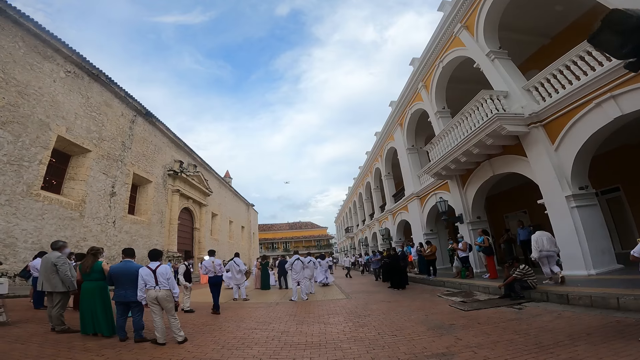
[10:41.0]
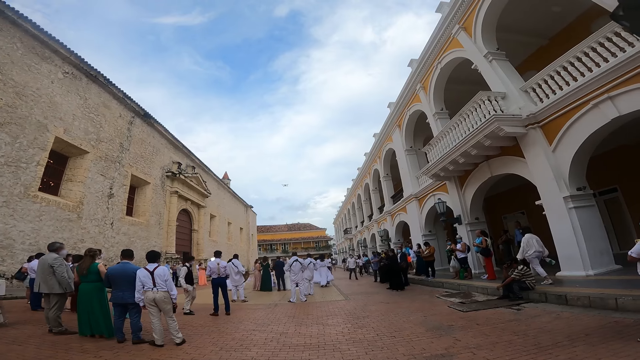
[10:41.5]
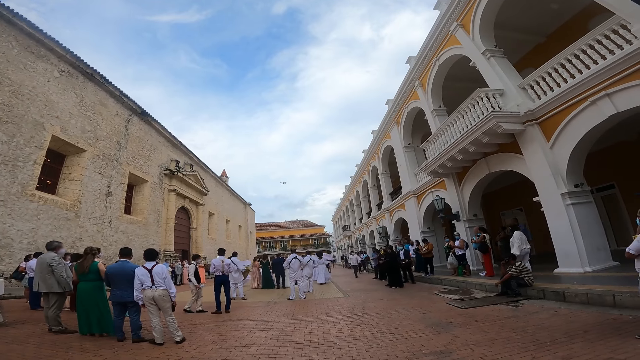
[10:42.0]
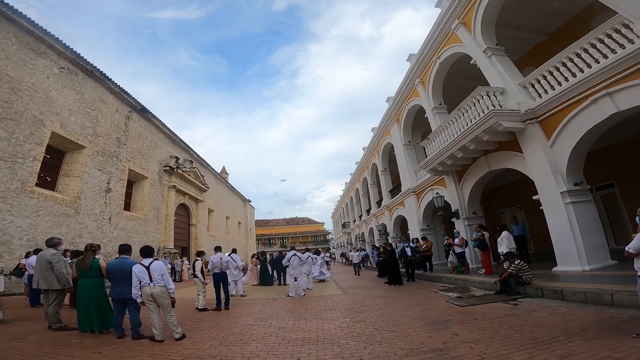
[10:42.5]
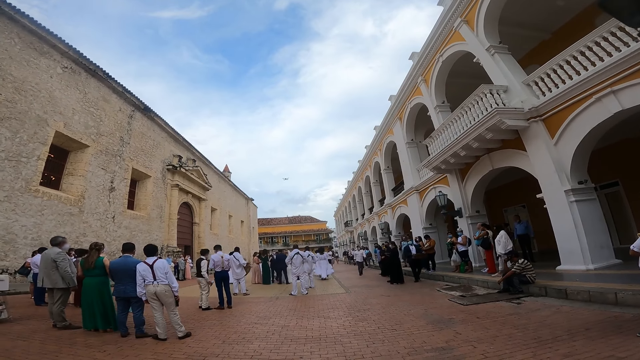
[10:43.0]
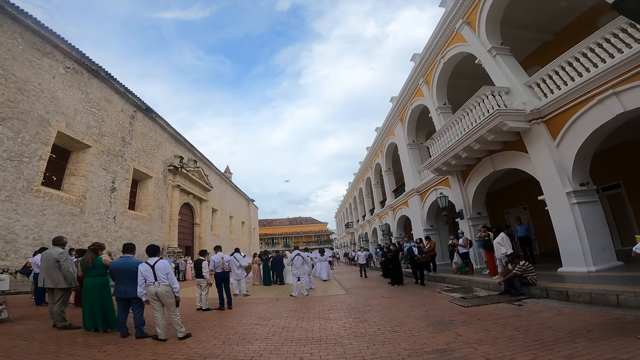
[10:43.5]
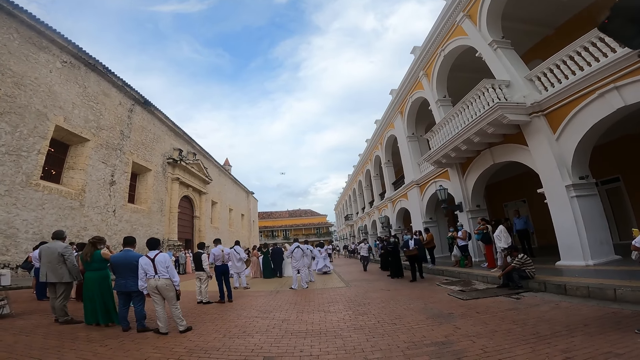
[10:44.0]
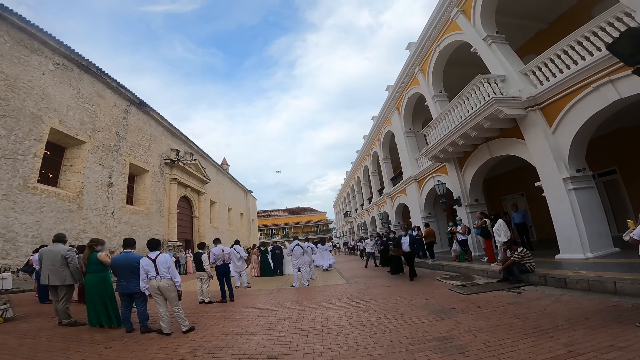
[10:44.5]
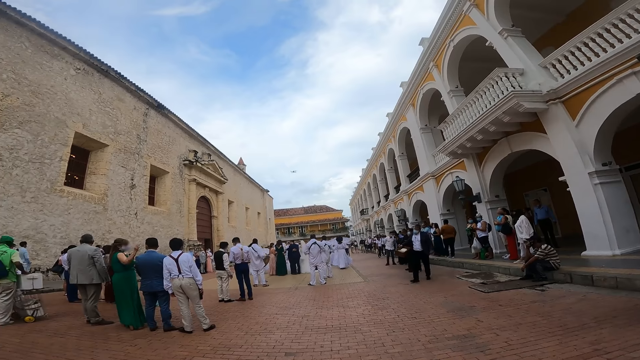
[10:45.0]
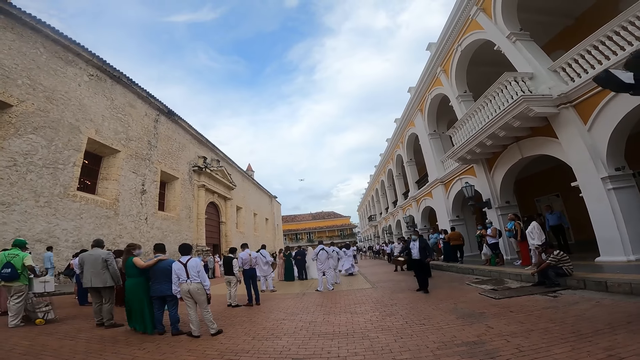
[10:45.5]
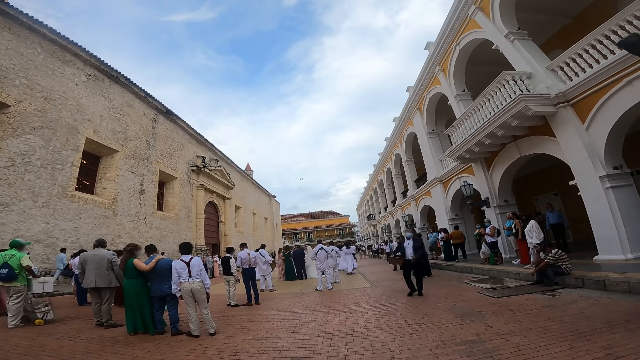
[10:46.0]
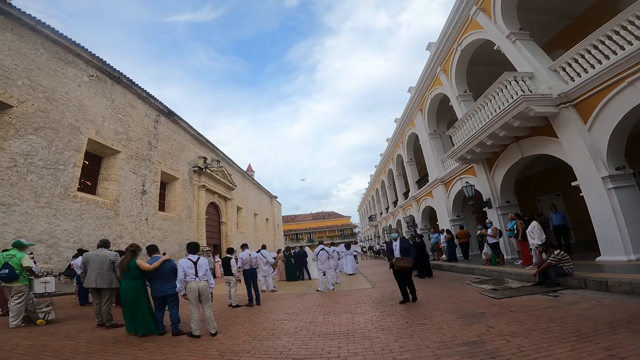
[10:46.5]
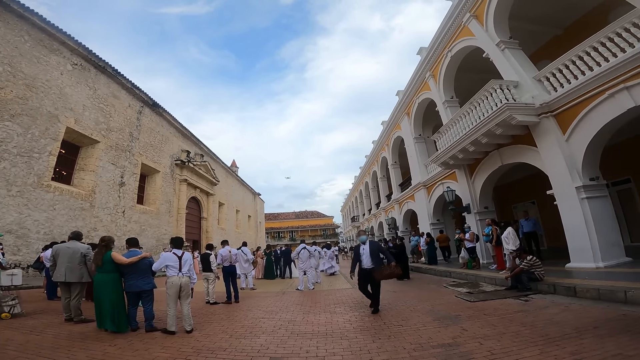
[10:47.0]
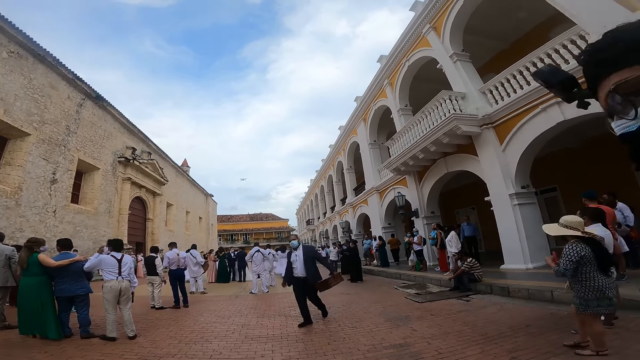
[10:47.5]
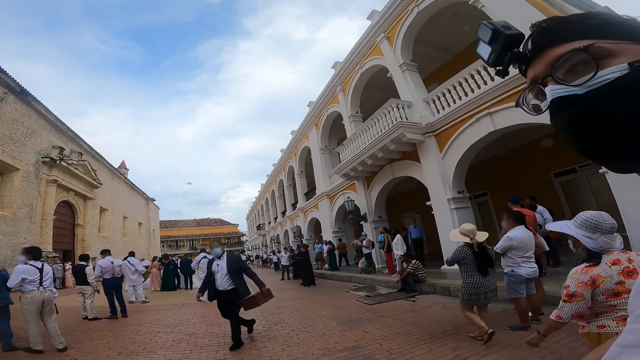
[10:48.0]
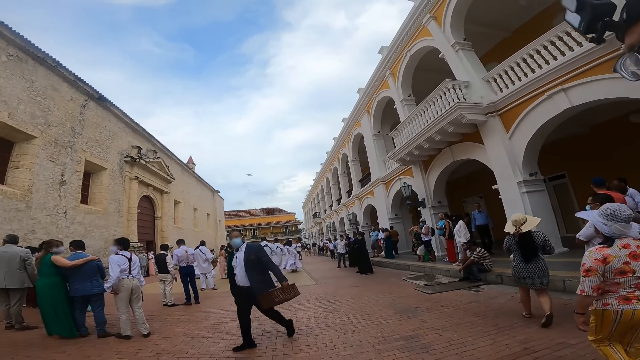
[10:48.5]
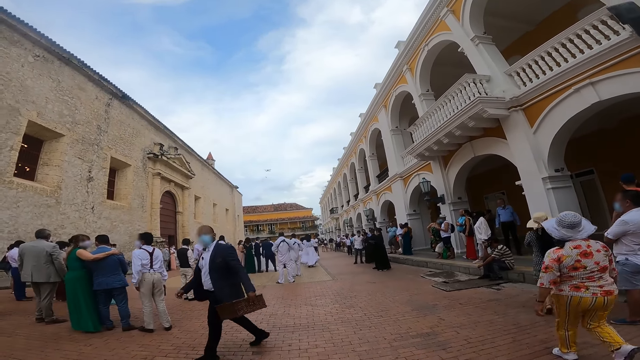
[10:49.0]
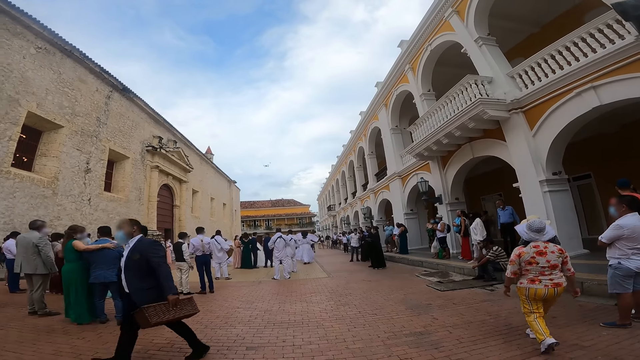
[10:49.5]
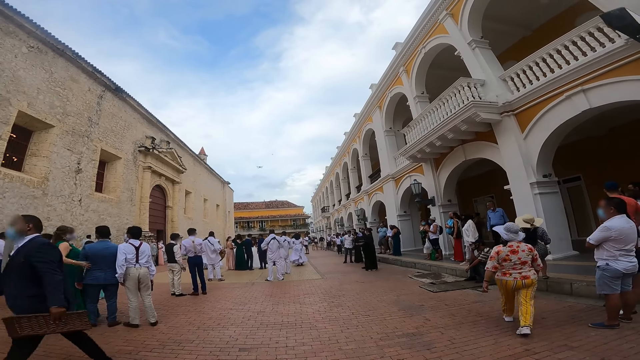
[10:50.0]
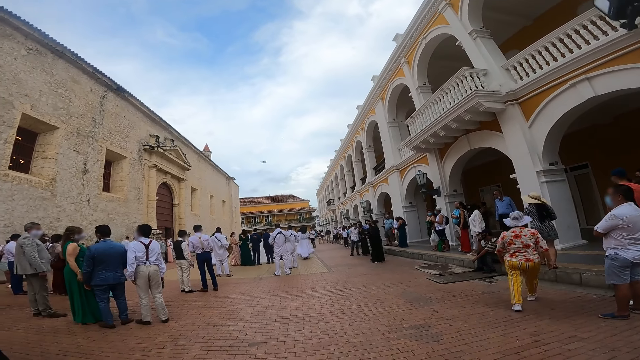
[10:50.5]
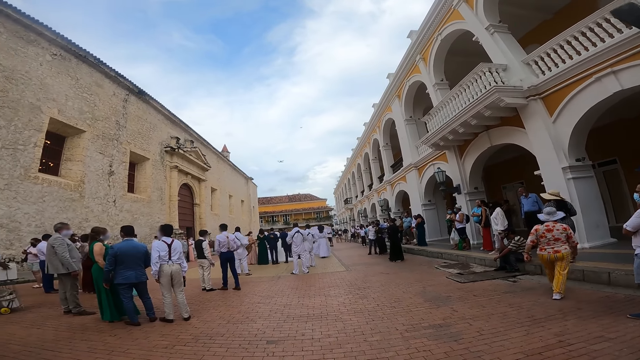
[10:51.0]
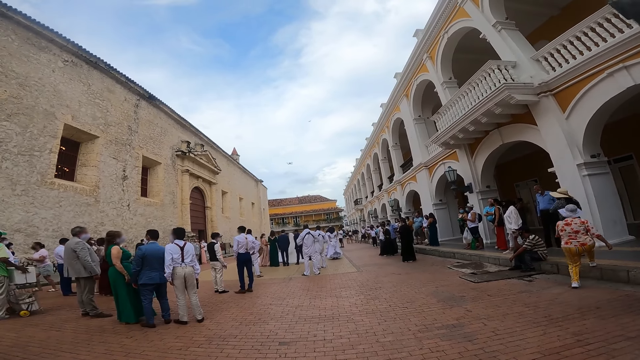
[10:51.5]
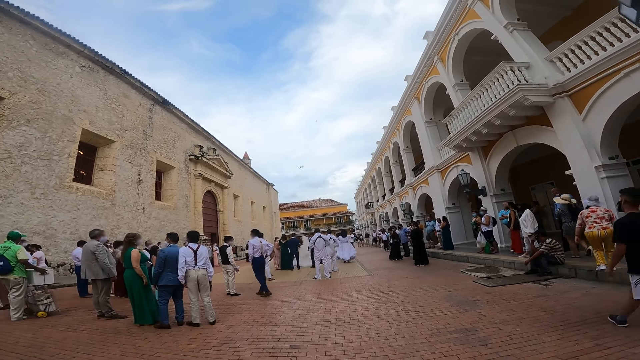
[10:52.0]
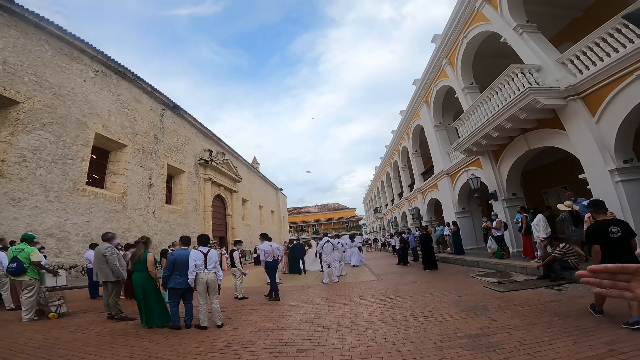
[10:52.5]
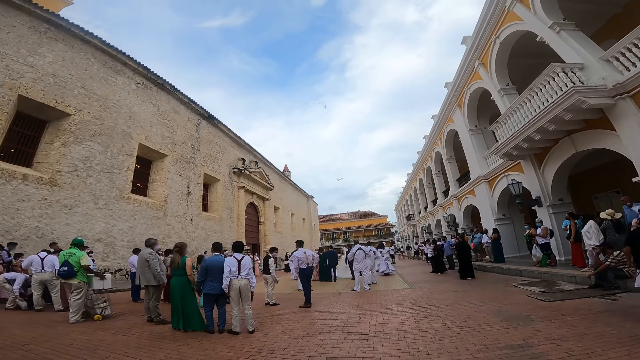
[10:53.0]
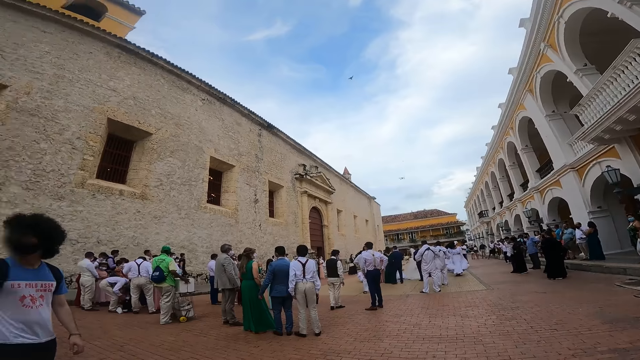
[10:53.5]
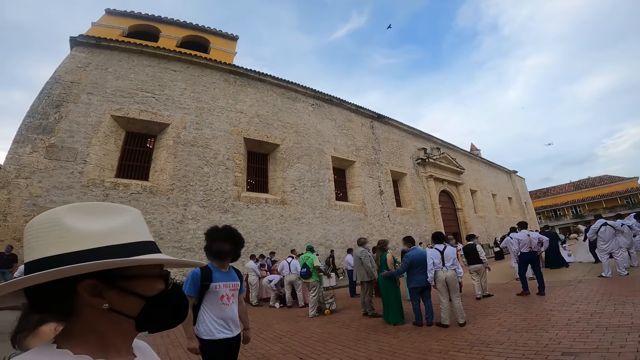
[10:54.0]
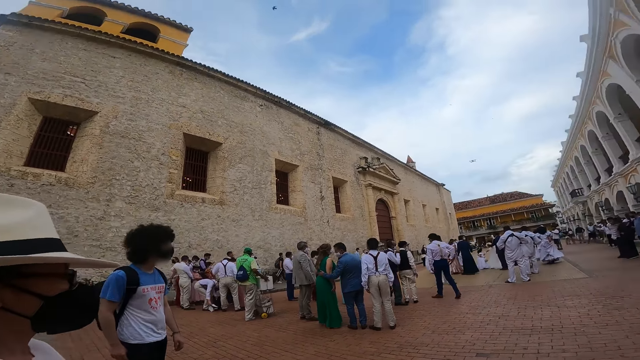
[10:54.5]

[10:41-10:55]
The camera wearer looks around. They look at the people.

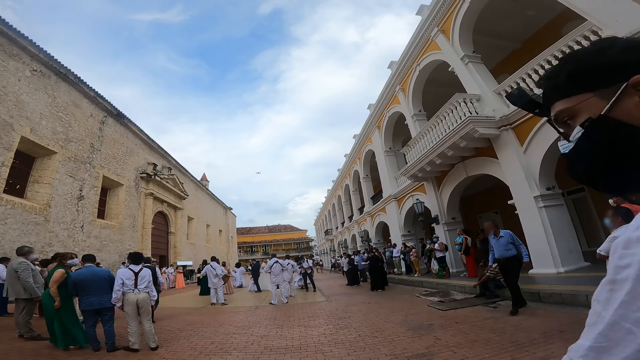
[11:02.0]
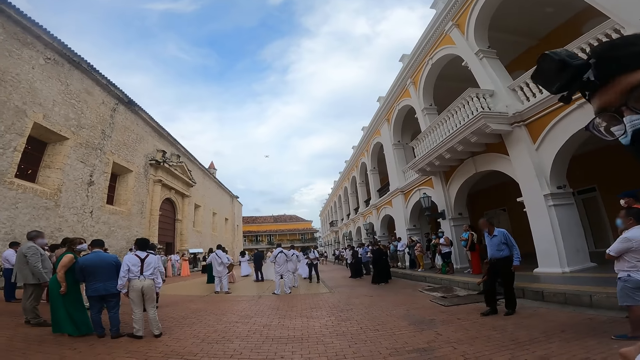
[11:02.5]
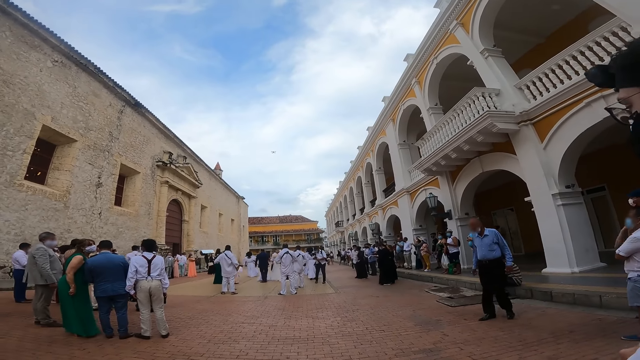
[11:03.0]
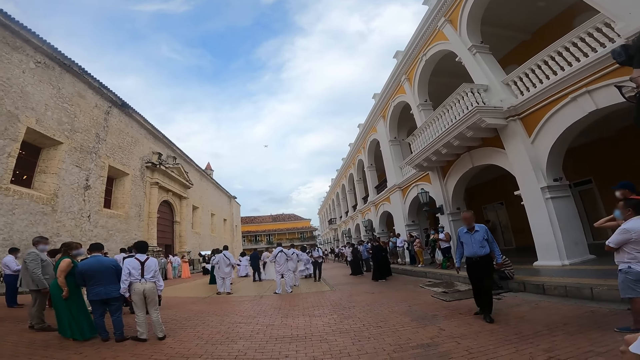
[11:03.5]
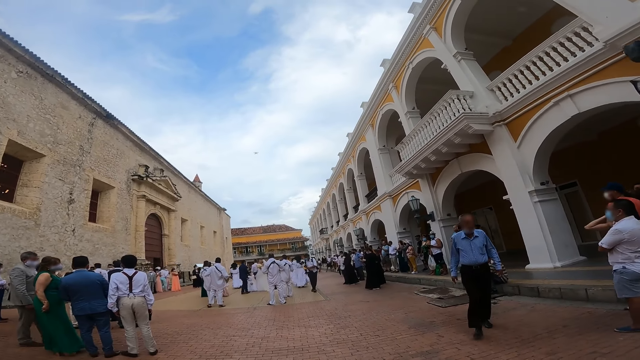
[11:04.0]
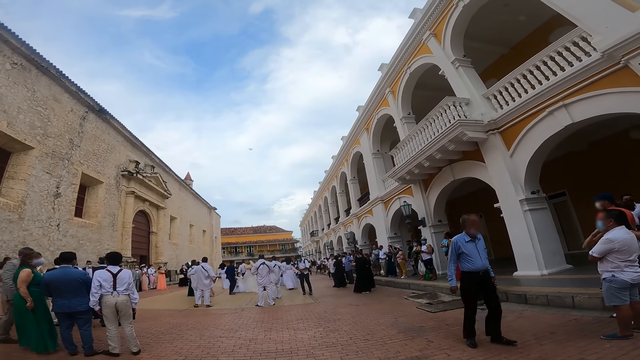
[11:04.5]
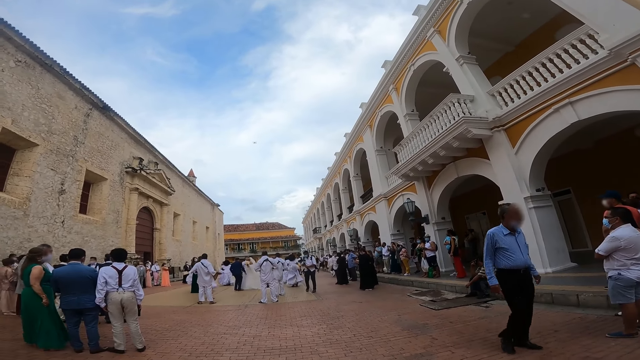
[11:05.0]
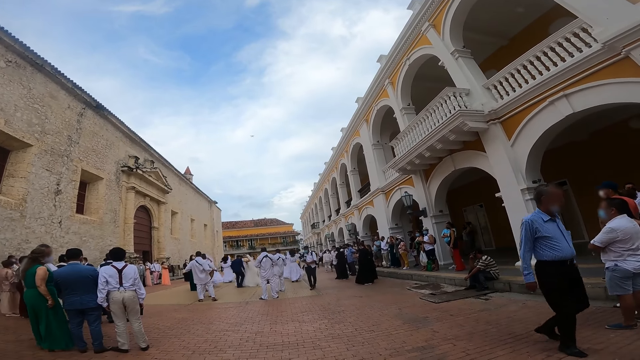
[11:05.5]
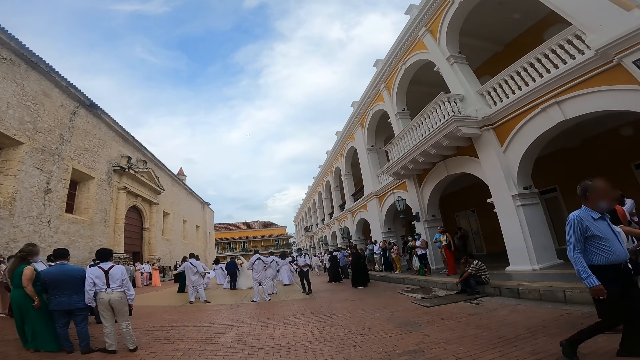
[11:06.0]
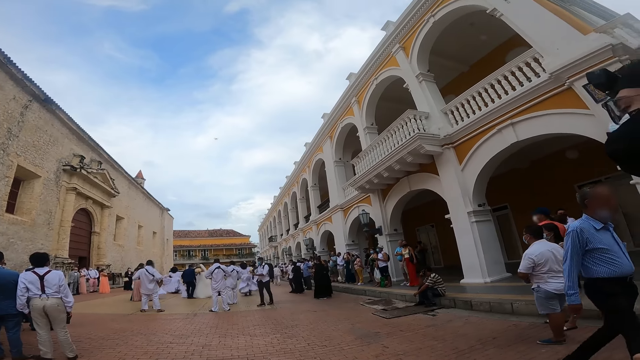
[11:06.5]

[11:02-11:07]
The camera wearer interacts with the man.

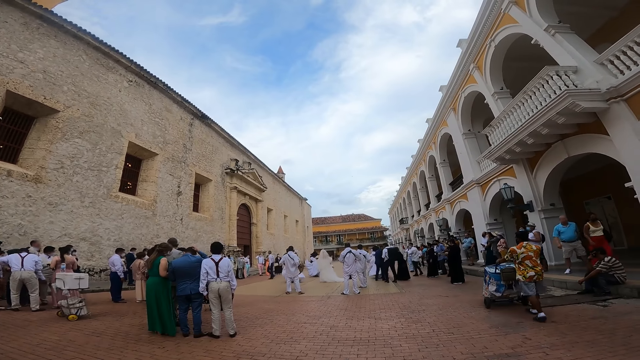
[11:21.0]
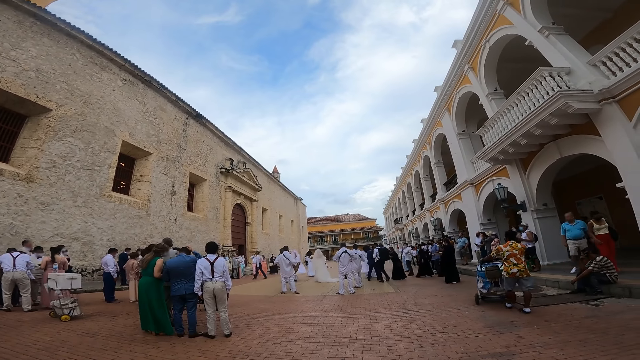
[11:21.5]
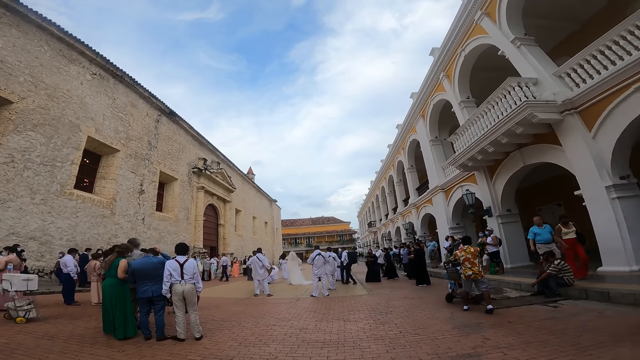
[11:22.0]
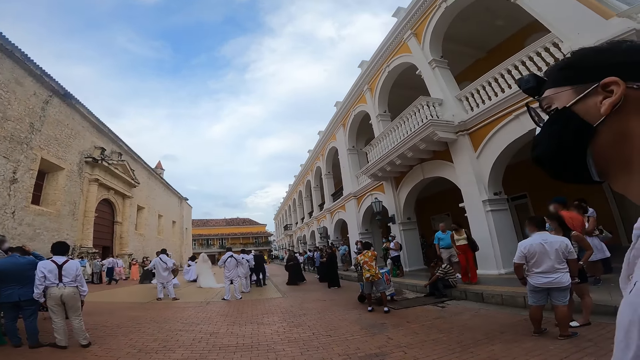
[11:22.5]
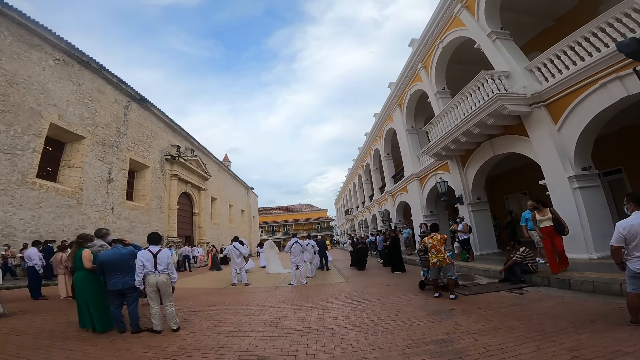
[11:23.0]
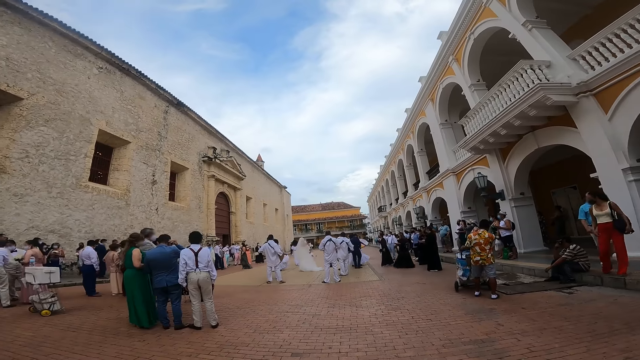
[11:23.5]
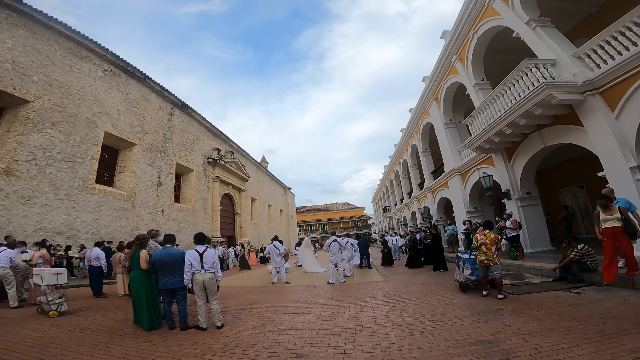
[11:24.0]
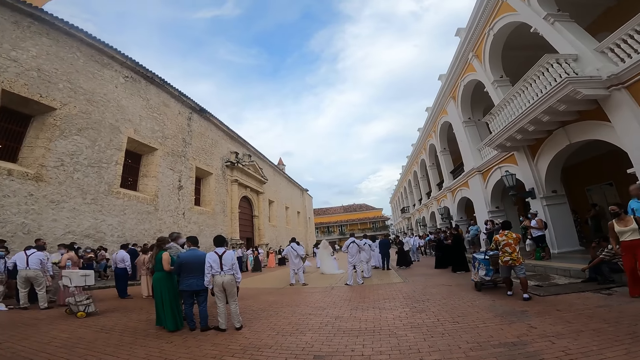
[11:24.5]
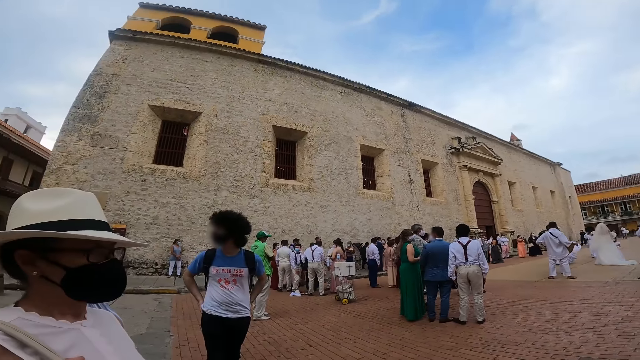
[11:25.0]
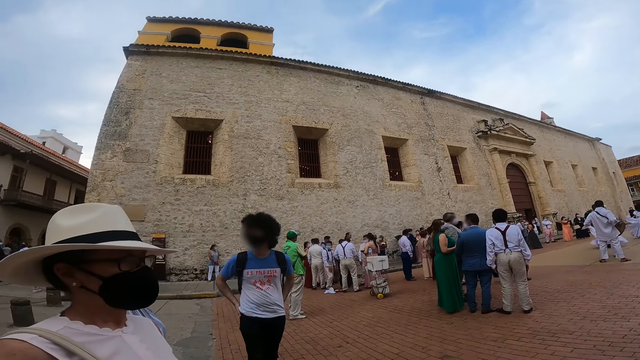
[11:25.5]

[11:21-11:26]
The camera wearer looks around. They look at the people. They look around.
